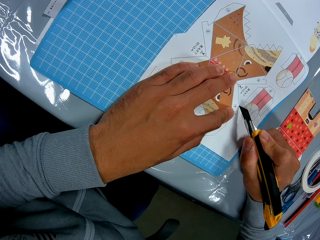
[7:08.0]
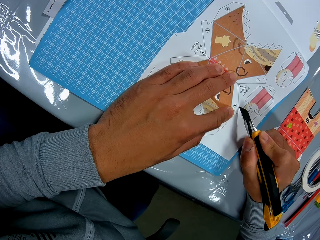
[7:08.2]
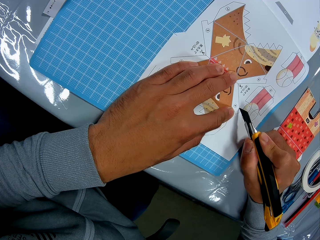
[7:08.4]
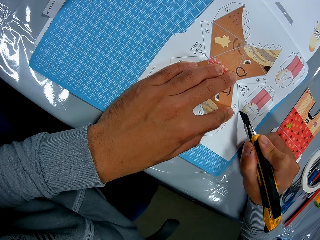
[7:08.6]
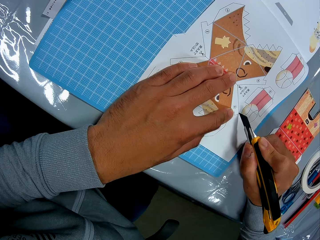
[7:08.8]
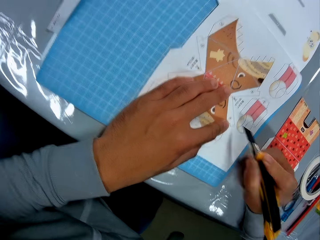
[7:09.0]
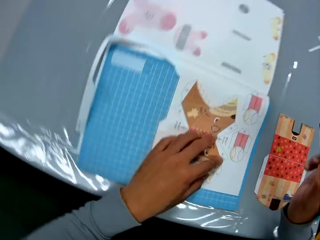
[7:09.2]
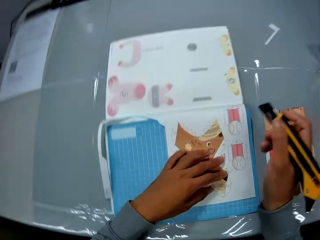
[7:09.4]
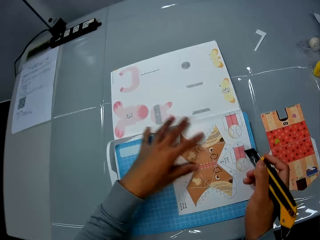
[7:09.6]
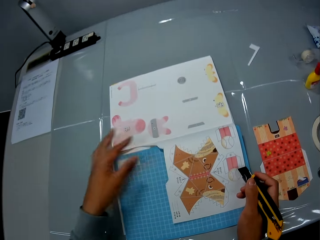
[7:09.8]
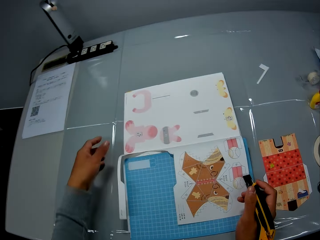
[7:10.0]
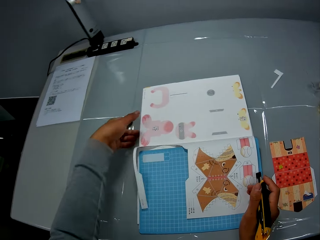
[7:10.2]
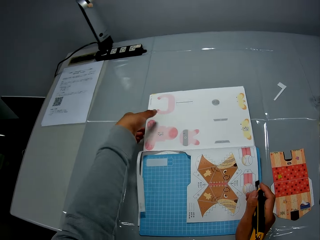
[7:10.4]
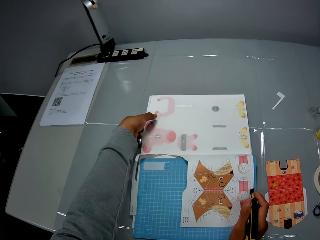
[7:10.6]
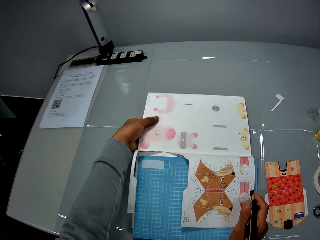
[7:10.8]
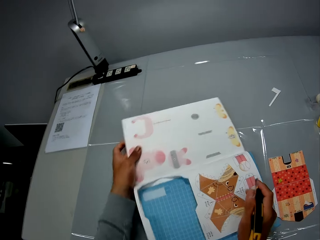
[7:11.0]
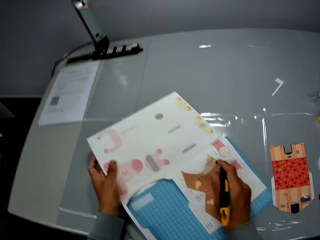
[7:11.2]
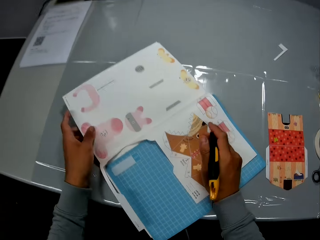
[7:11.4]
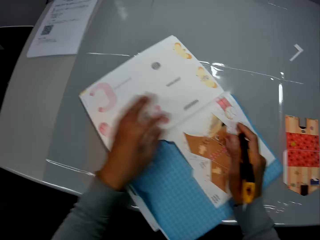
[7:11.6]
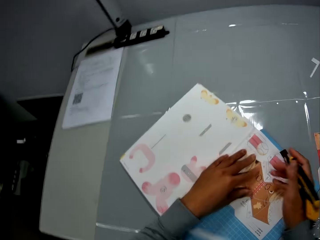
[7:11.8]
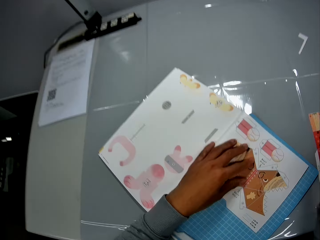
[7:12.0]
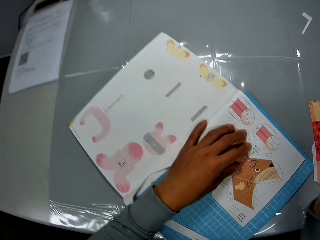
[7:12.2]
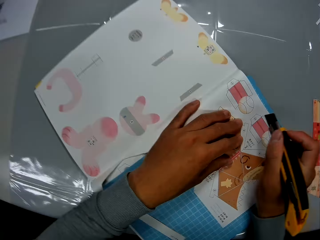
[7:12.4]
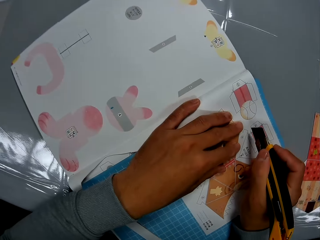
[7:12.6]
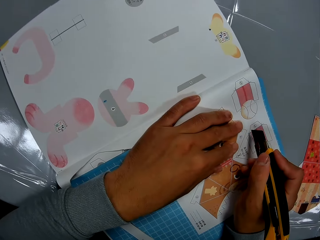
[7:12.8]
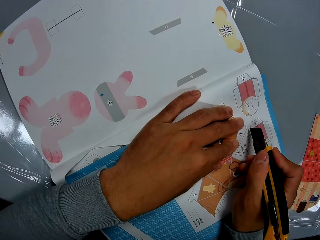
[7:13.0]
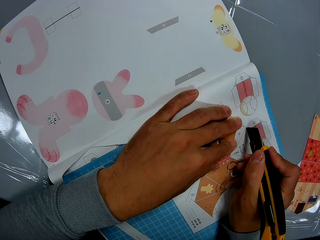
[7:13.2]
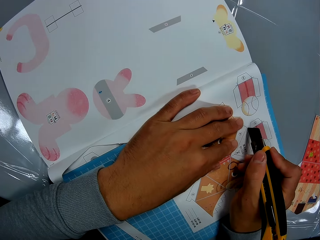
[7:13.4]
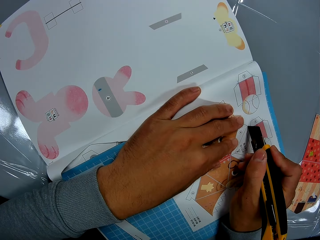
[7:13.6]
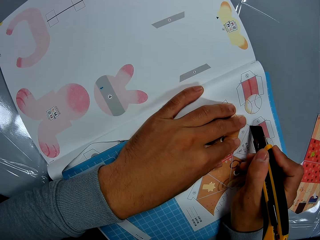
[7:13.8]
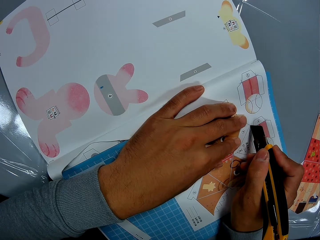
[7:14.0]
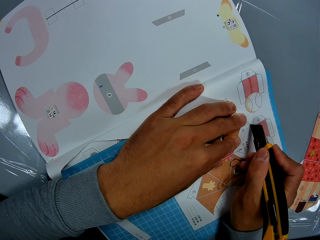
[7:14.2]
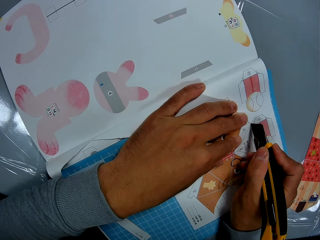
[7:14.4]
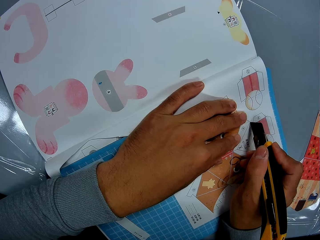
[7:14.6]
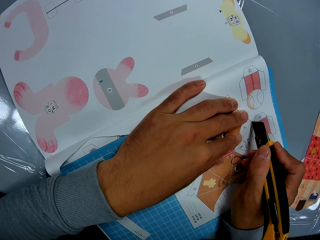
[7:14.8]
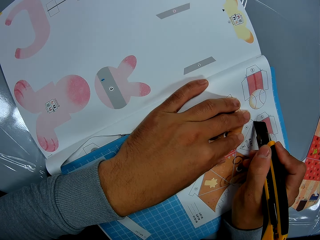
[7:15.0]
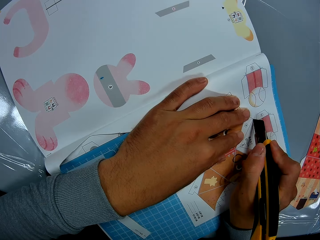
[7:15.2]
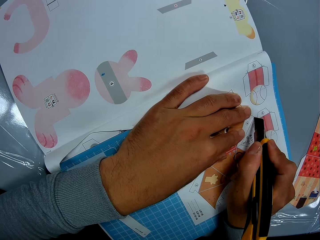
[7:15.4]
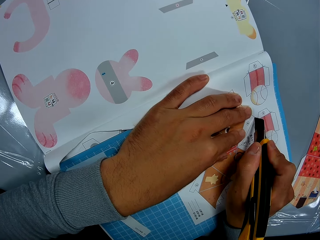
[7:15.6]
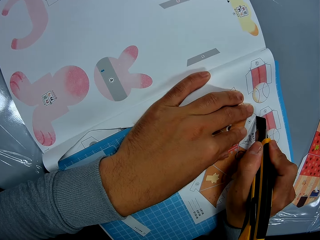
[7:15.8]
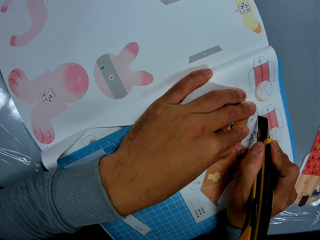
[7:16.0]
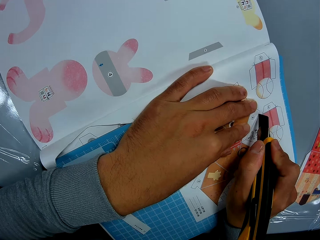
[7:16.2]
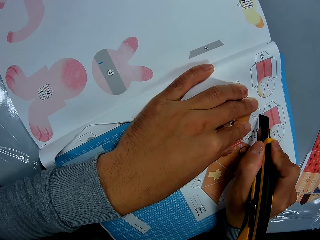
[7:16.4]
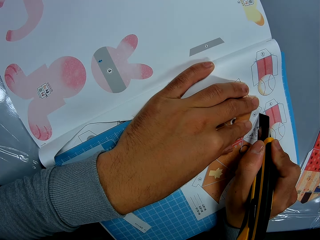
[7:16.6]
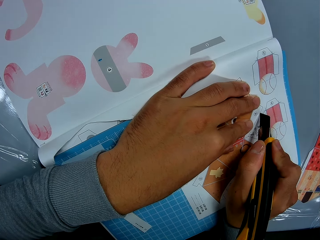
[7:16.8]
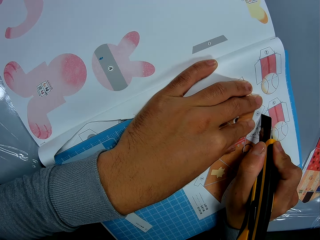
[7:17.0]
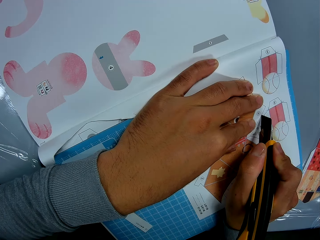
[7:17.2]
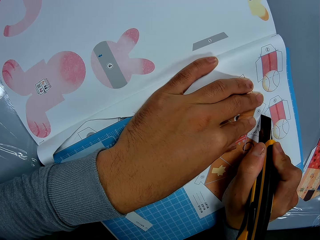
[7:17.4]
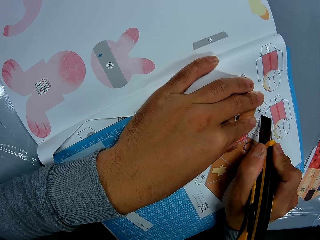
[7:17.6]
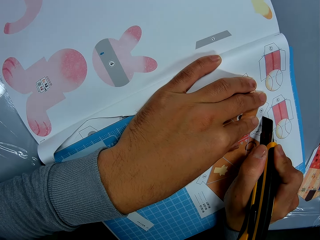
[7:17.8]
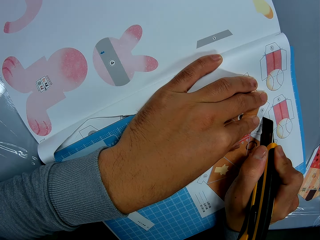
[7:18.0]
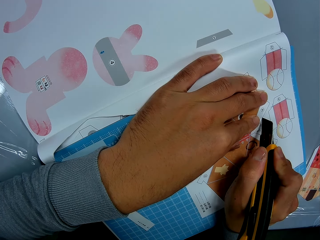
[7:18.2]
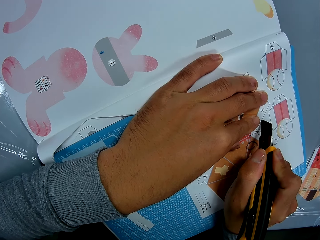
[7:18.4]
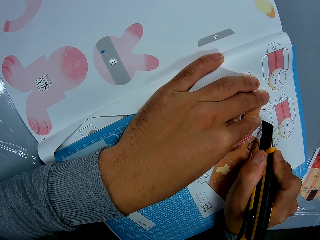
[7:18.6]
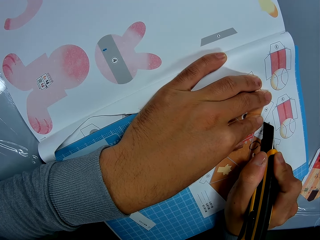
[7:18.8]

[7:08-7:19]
The camera wearer adjusts the craft book with his left hand. He turns the book. He cuts through the leaf of the craft book with the utility knife.

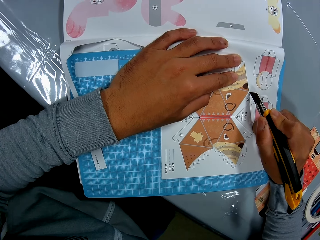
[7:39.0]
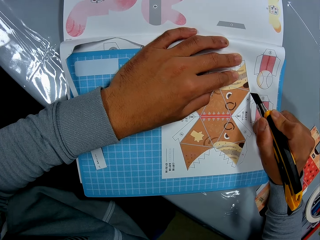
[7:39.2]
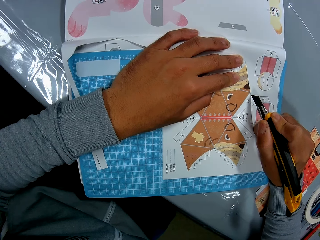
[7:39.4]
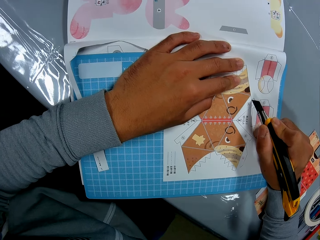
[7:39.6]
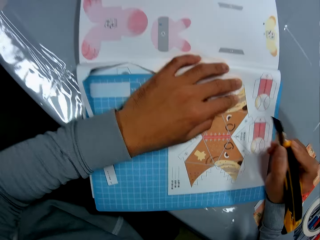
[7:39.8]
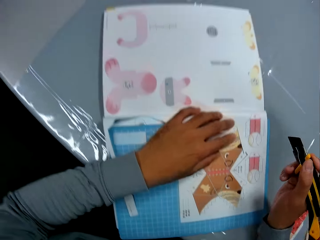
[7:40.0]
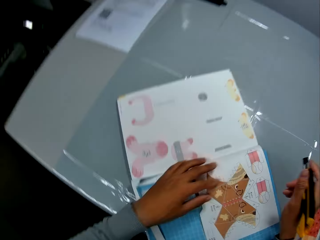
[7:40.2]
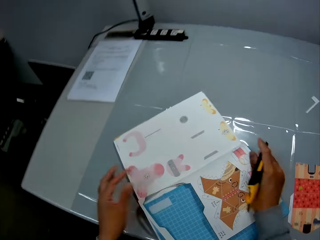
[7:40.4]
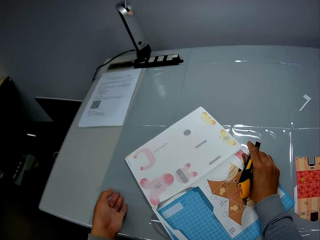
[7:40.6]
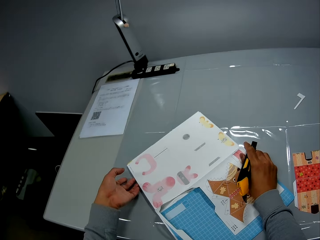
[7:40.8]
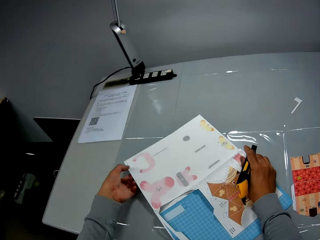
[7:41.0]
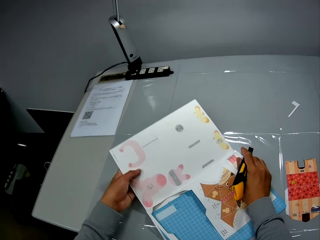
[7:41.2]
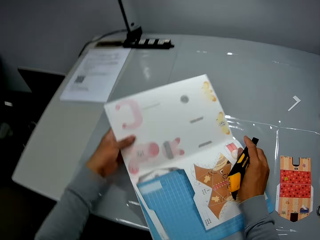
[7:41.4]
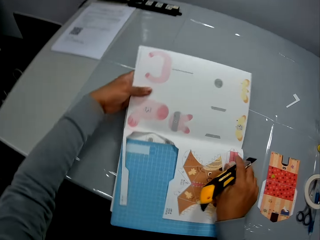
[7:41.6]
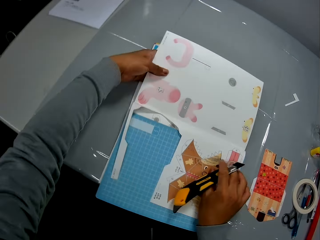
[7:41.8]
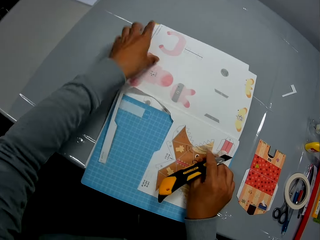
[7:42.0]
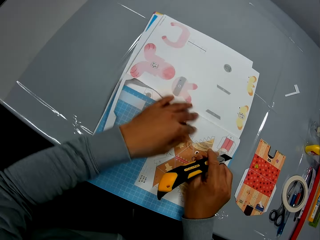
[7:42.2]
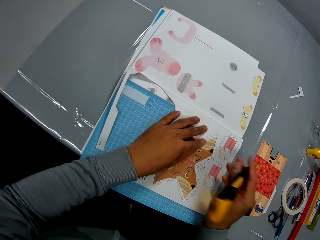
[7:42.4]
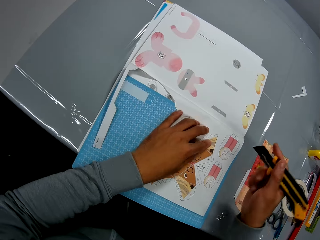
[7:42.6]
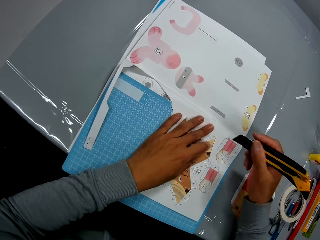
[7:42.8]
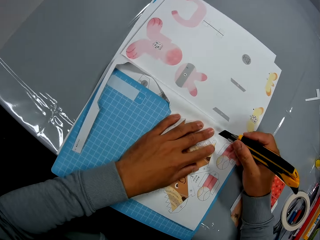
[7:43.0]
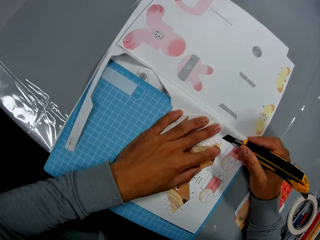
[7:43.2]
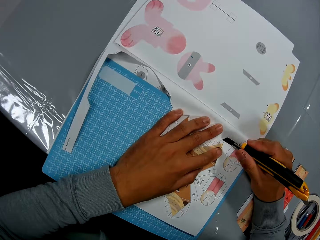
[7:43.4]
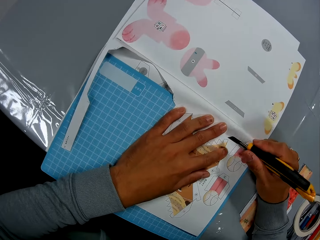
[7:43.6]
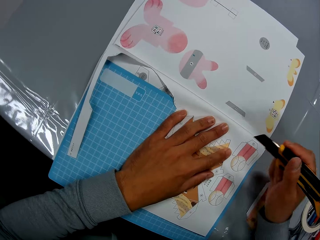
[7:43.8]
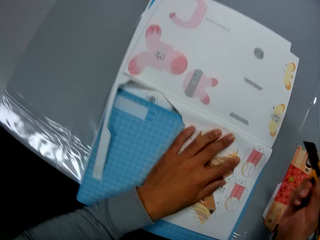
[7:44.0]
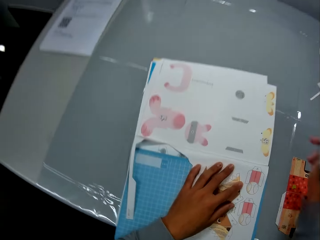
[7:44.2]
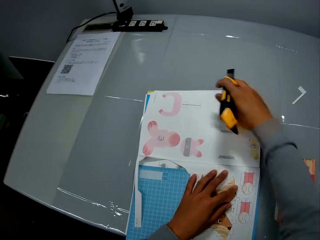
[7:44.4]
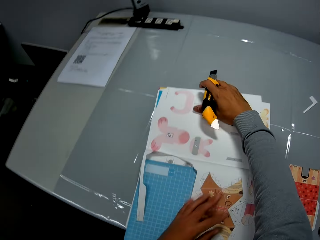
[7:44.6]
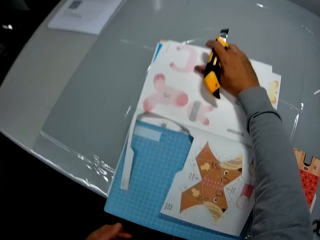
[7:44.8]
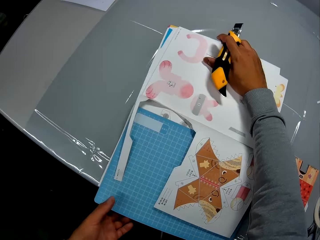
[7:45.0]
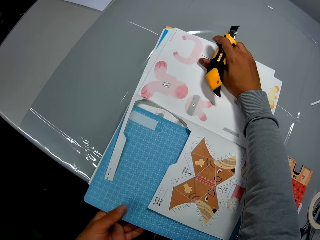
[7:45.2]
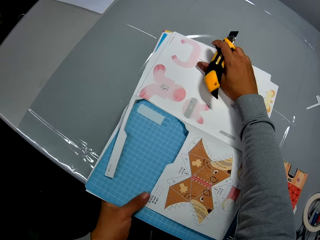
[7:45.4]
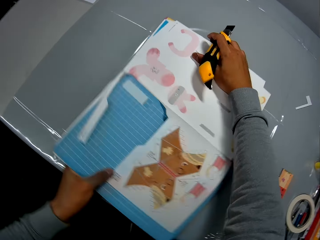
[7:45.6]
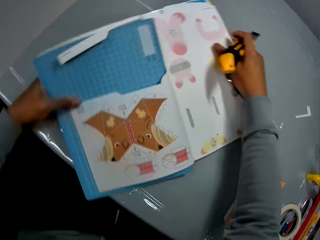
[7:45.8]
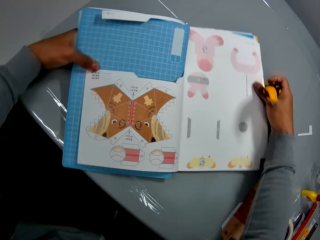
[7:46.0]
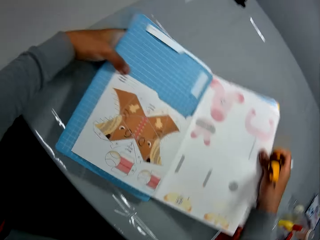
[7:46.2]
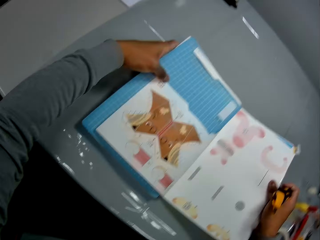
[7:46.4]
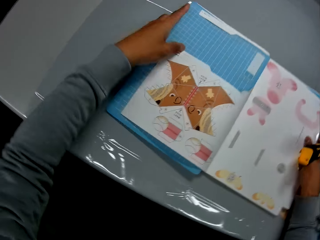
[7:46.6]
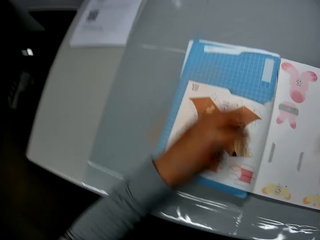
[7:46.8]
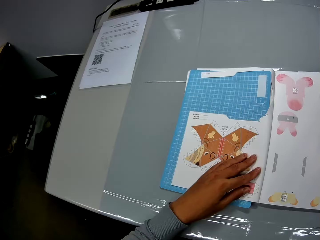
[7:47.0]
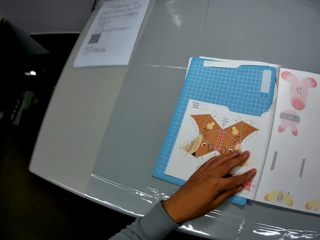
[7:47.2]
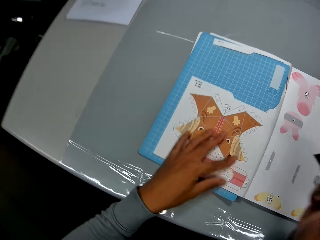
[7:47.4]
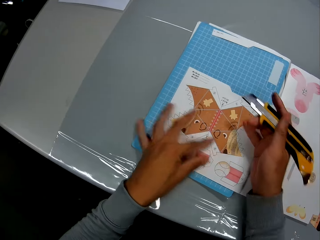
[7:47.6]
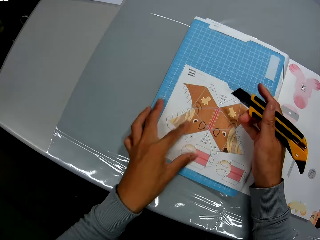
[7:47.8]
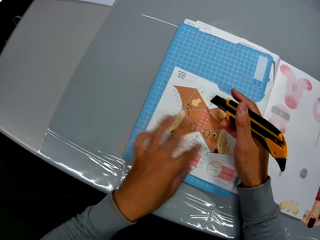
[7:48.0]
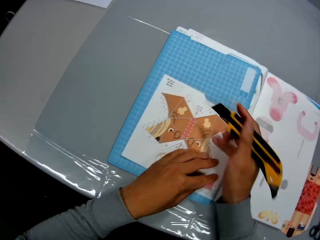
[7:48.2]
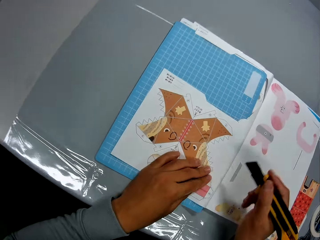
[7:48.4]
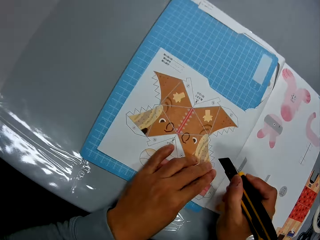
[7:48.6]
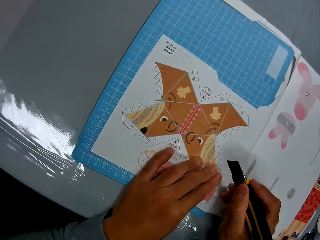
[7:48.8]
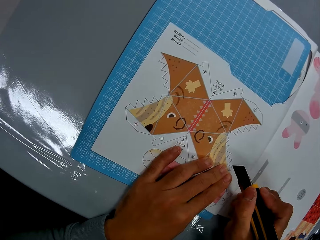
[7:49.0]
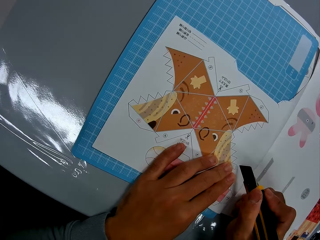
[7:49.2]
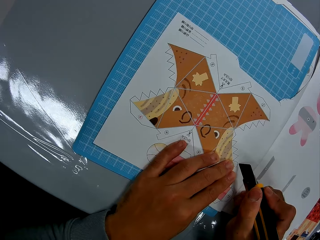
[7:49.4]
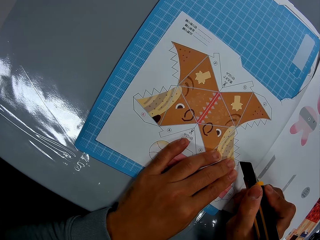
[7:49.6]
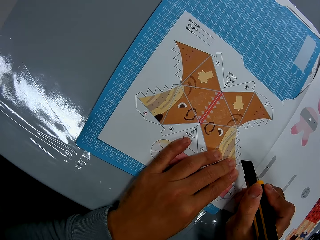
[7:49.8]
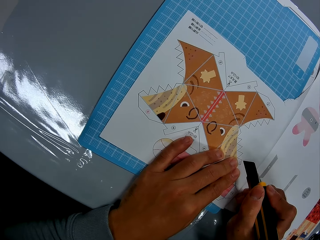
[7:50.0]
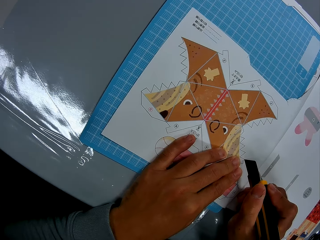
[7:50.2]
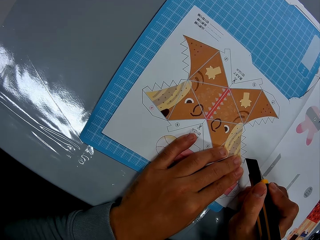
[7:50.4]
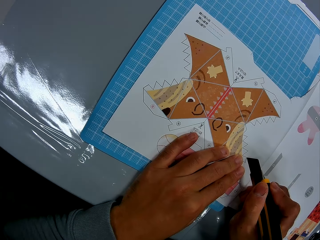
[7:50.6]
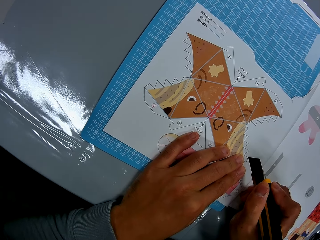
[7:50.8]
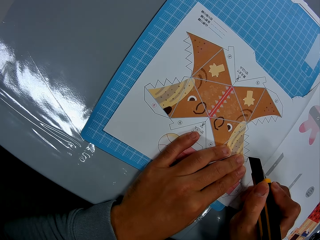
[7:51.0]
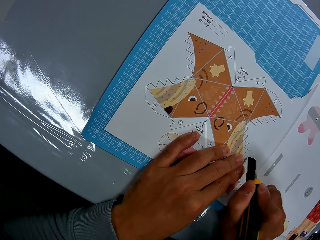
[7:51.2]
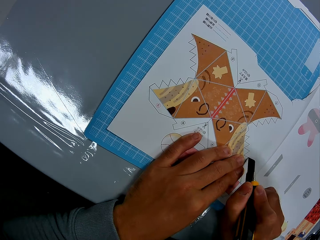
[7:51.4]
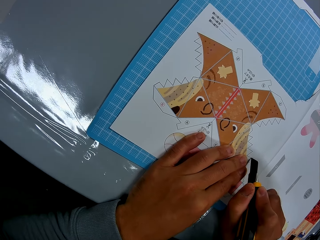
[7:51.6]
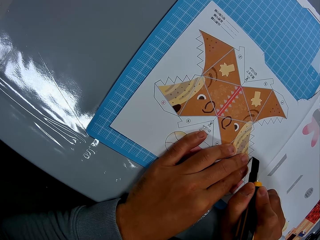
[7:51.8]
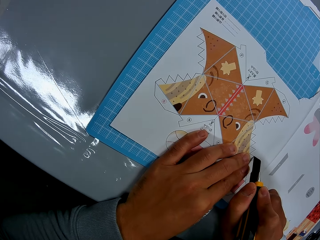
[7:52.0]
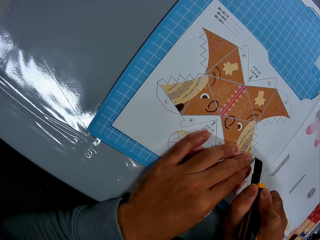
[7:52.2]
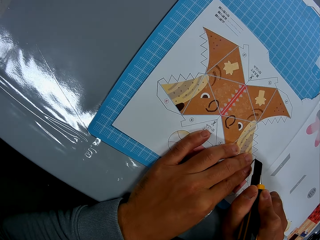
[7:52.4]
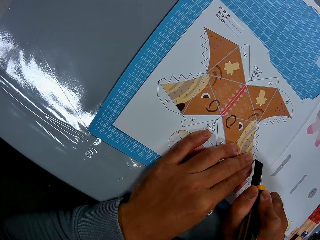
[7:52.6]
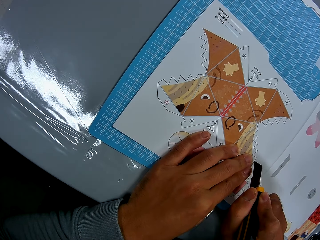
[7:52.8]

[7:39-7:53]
The camera wearer turns the book. He adjusts the craft book with his hands. He moves the utility knife towards the craft book. He cuts the decoration. He adjusts the craft book with his hands. He turns the book. He cuts through the leaf of the craft book with the utility knife.
